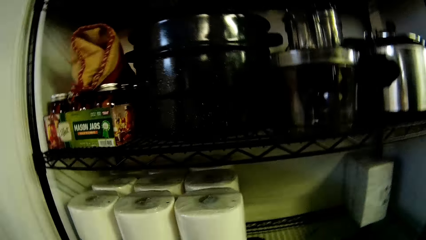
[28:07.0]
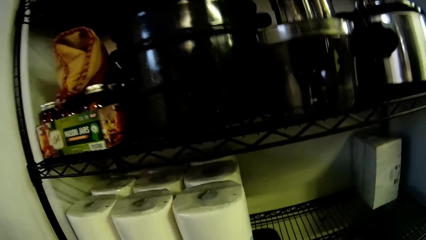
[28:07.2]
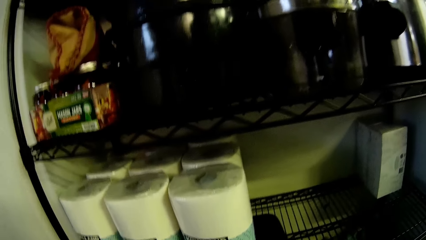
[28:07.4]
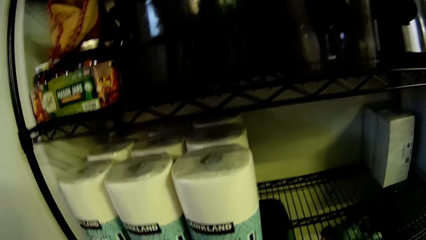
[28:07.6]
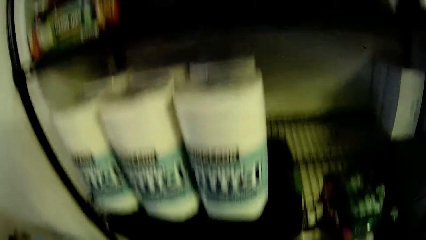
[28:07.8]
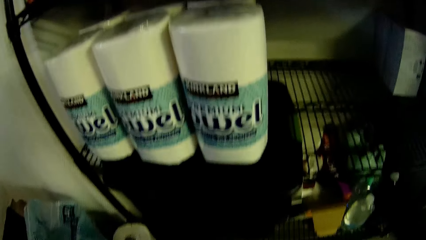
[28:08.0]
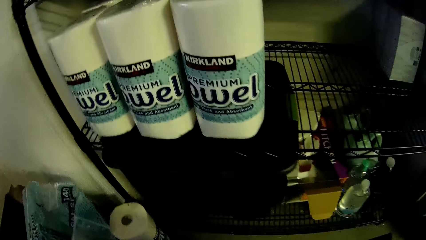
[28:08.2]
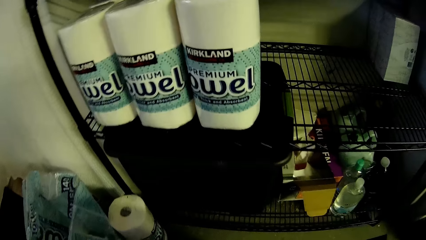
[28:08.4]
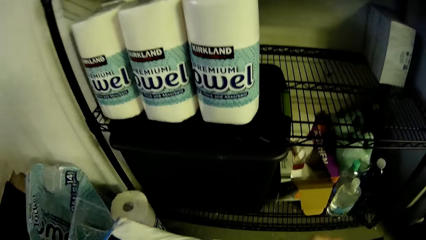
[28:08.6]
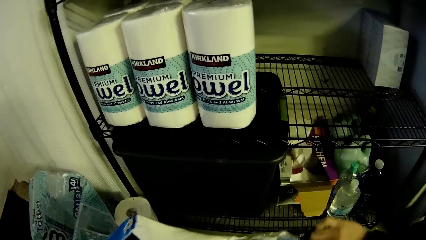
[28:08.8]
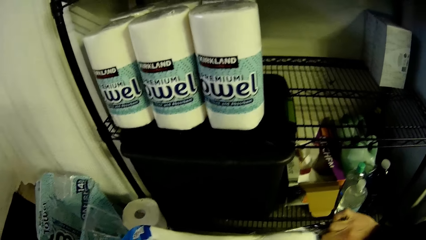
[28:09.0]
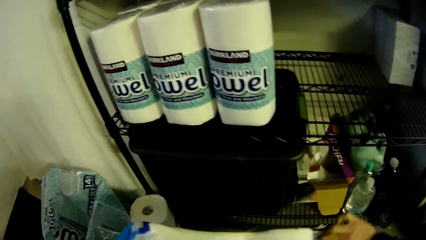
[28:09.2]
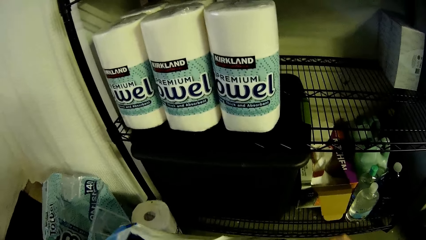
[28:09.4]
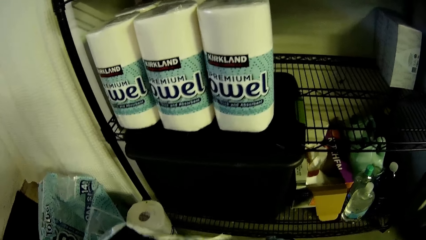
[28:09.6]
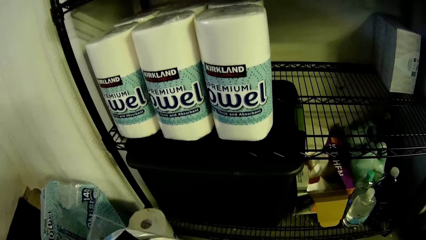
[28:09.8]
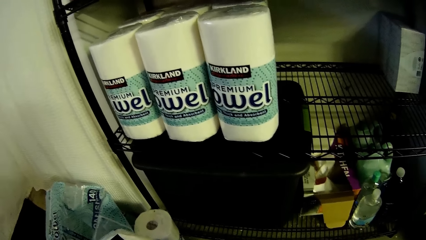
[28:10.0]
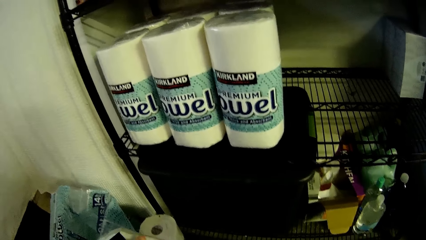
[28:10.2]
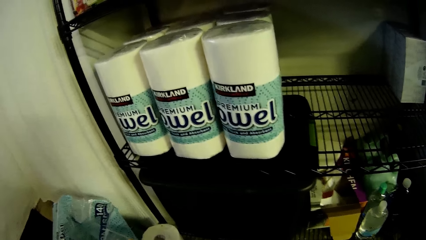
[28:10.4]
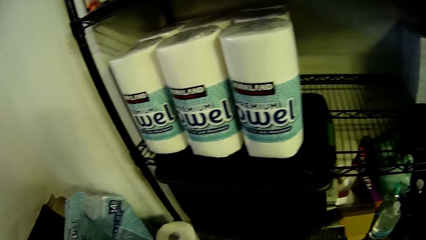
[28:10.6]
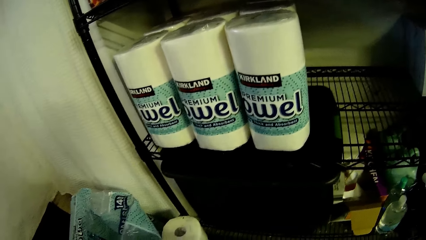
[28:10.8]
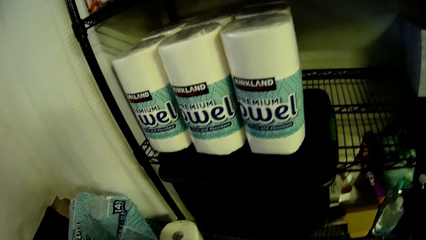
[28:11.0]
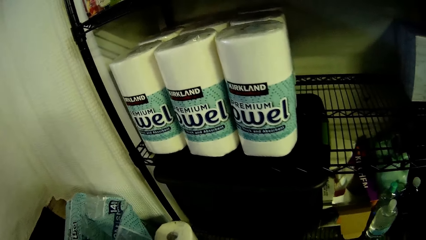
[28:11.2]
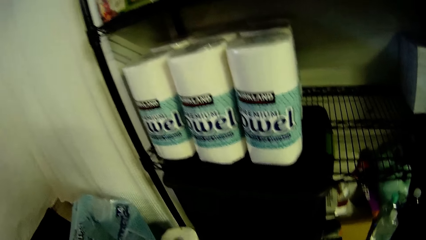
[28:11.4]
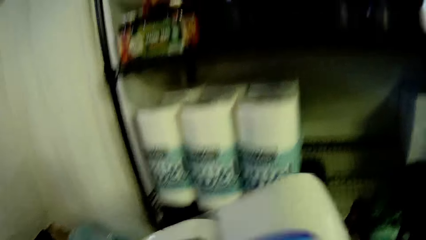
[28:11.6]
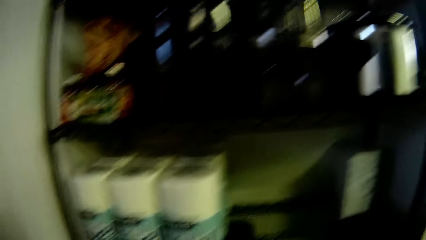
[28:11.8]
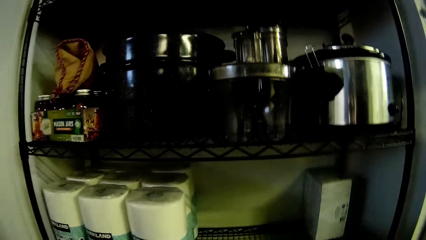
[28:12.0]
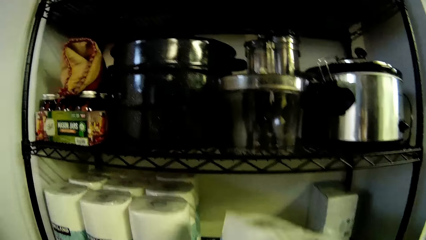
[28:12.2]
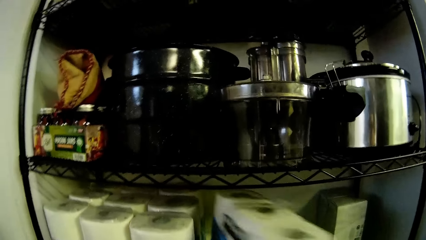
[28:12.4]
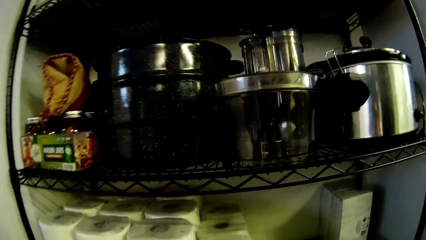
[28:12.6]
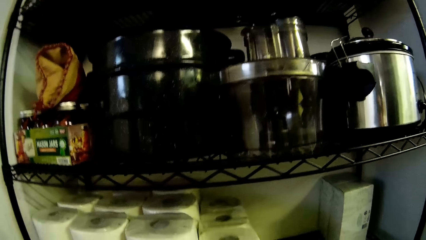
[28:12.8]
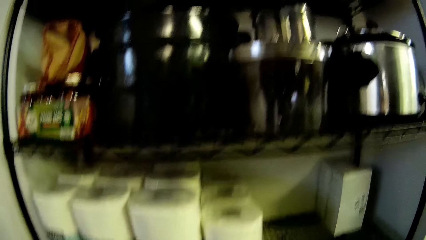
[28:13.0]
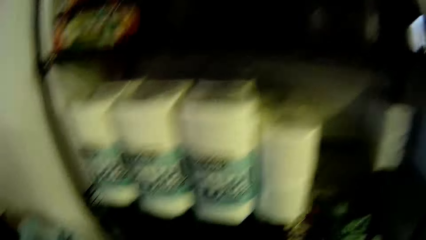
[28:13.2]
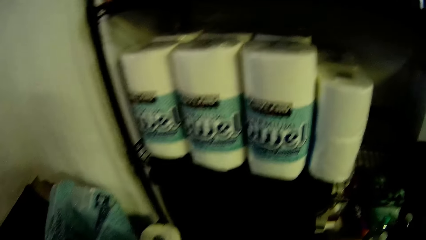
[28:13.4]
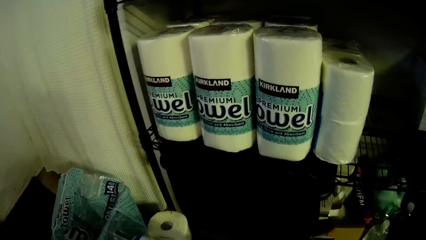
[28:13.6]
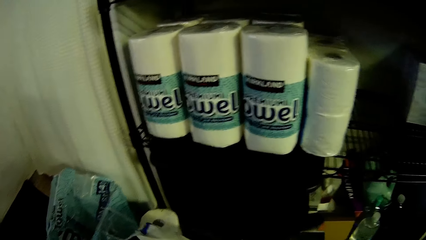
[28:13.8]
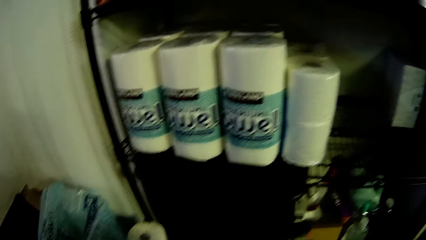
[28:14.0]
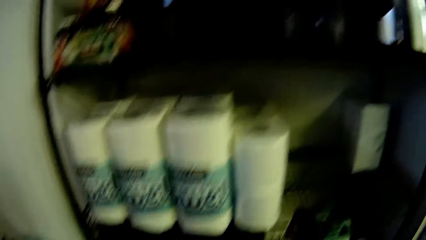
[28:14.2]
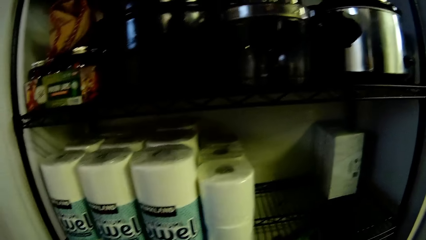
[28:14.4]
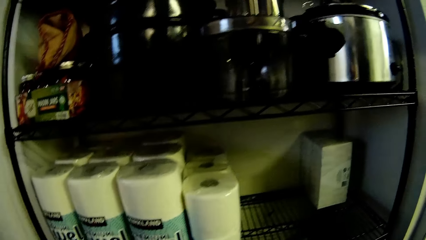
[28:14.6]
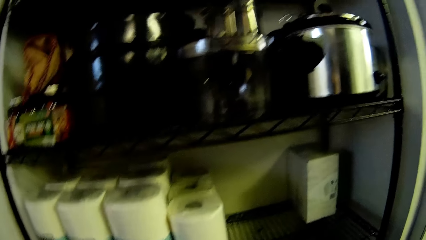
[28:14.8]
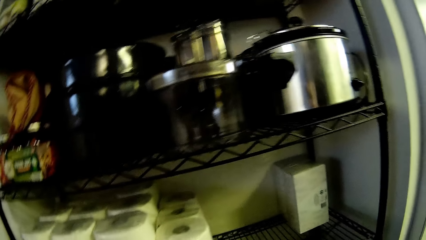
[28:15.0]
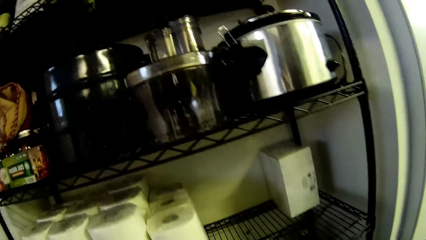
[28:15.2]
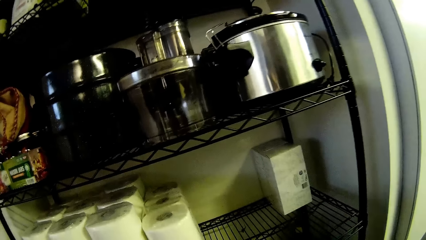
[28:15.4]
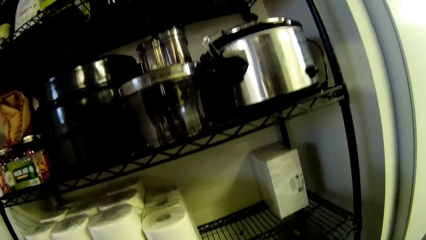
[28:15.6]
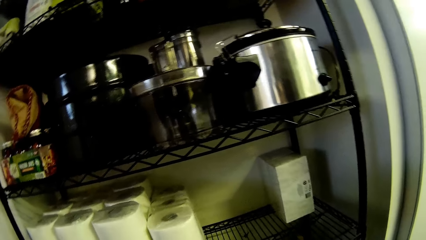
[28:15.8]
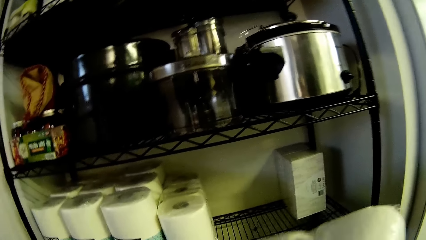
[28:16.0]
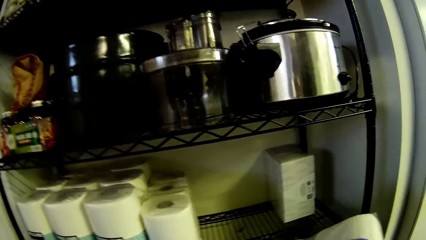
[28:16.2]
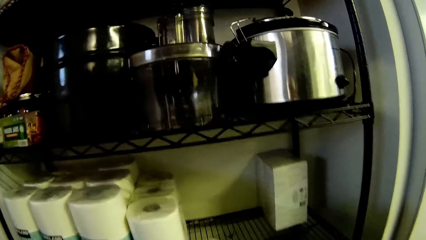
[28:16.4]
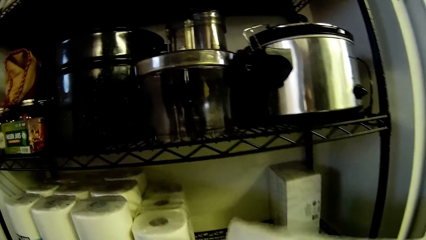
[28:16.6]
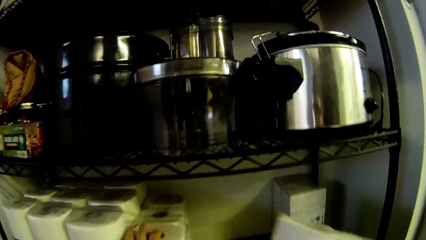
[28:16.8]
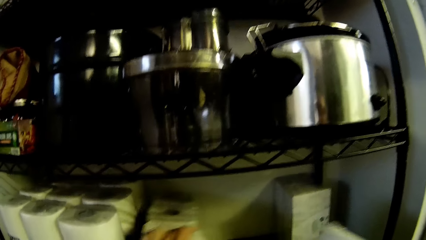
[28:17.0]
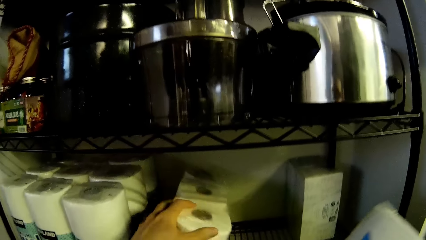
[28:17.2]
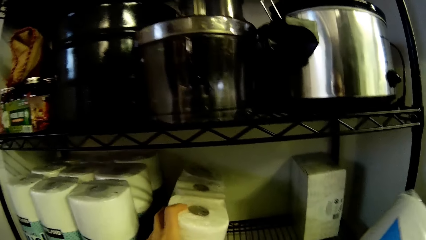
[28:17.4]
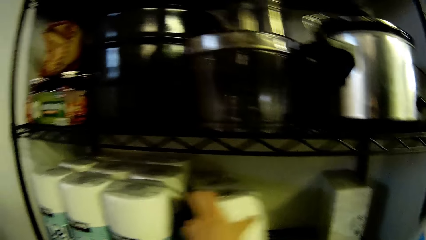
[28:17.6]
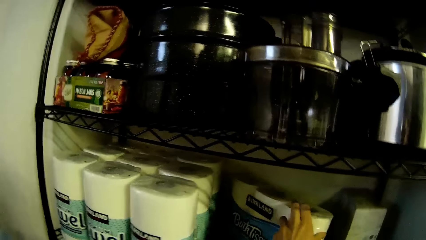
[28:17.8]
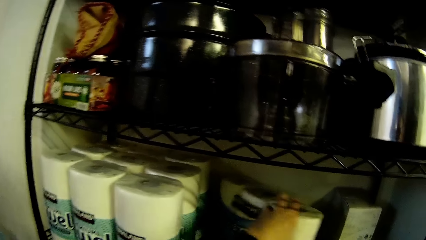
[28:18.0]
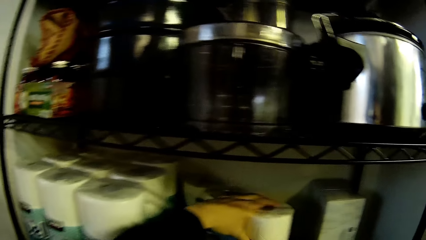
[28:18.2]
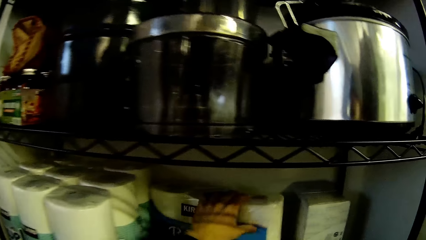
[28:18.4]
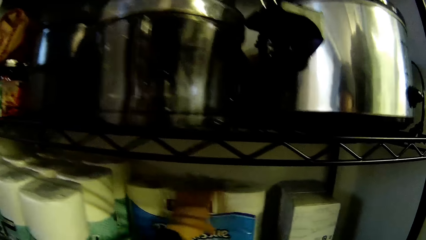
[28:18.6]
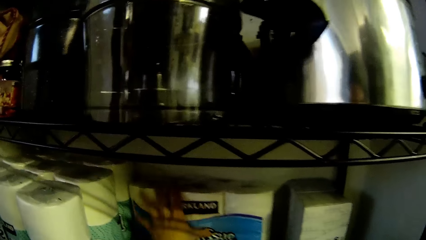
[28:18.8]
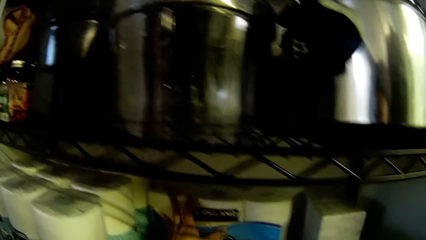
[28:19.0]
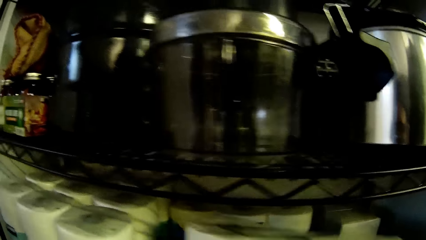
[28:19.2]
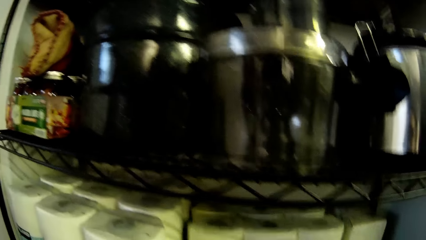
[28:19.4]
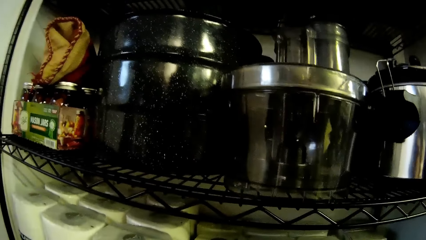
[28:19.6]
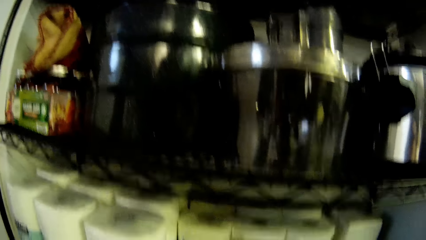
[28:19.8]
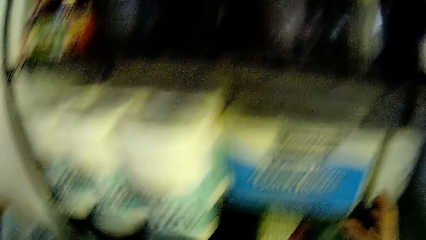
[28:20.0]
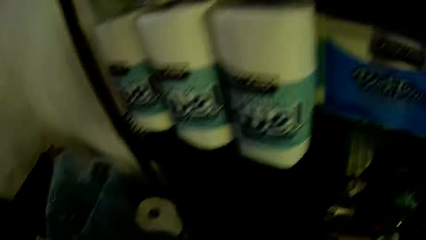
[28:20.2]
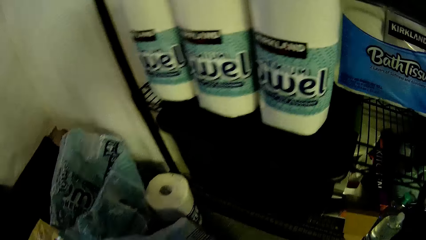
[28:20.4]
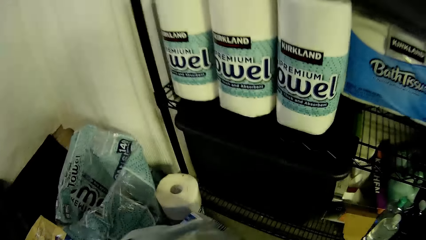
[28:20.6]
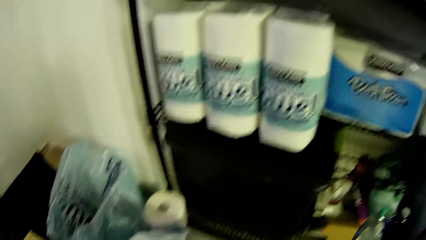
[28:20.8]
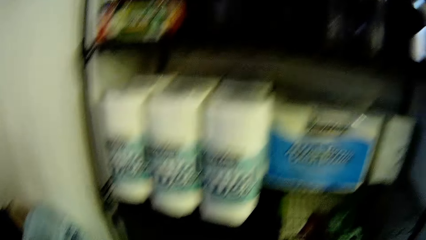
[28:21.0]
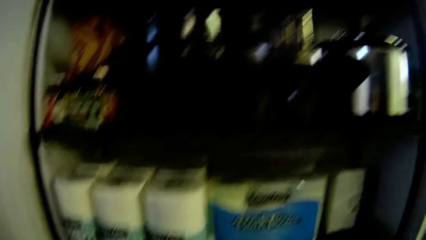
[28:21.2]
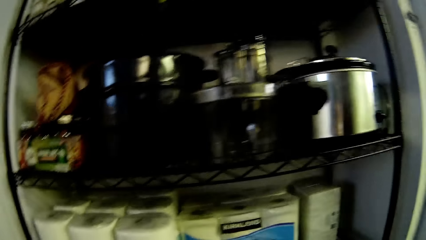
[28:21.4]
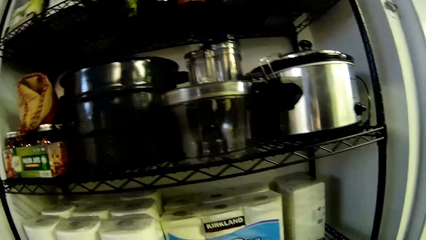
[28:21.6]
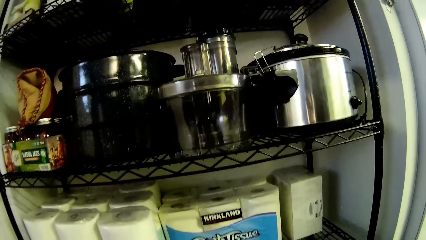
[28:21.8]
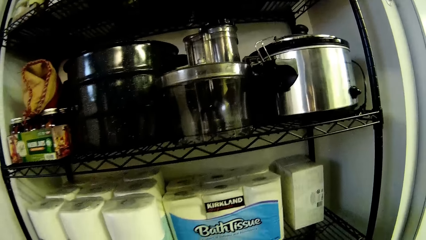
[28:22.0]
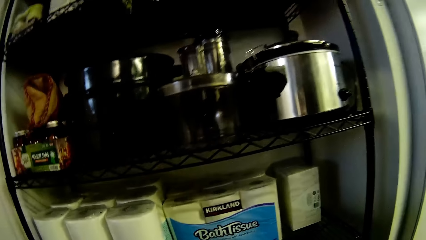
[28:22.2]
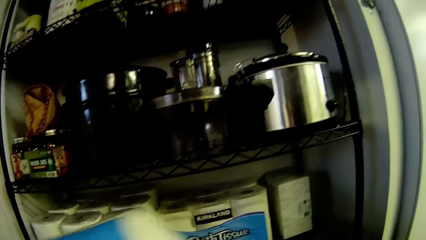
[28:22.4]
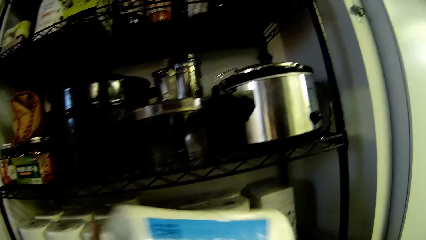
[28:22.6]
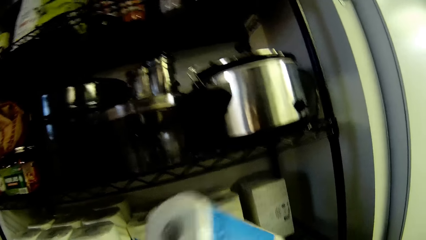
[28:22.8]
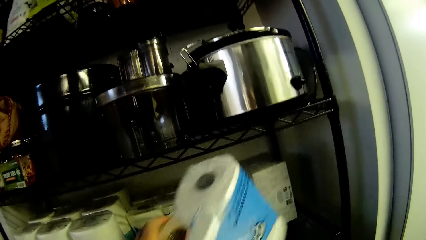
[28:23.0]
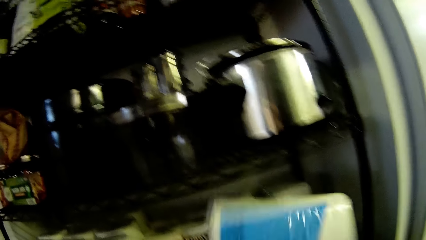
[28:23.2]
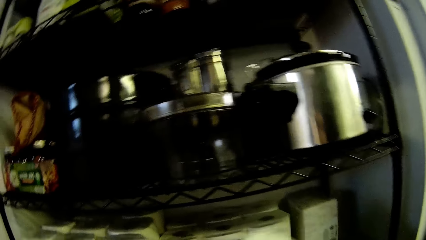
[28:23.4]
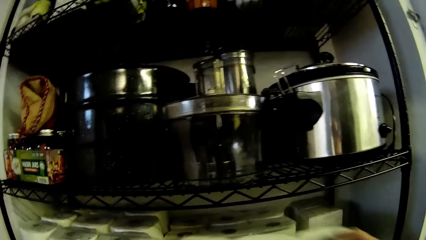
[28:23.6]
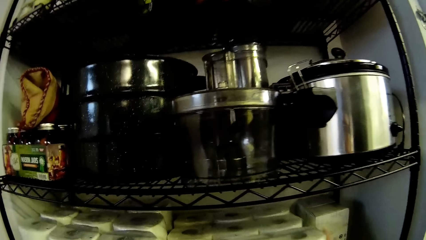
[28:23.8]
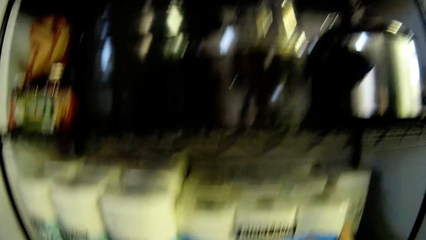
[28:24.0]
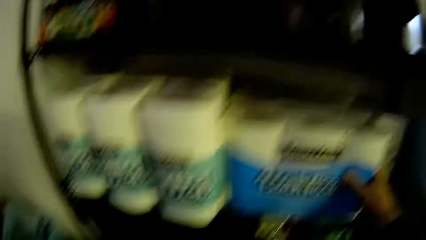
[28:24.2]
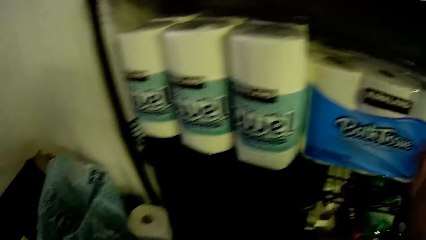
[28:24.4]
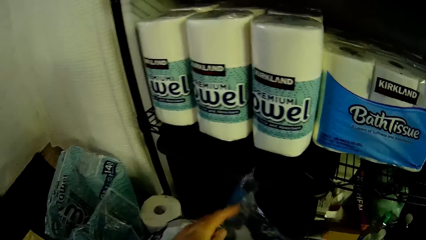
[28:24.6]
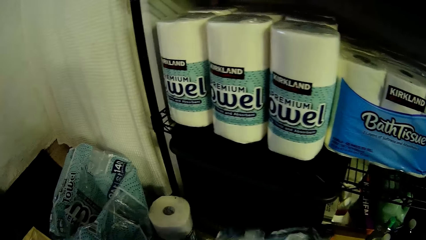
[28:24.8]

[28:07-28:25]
The camera wearer opens the big pack of toilet roll or paper towel with both hands. He removes a paper towel from the packet. He puts the toilet roll on the pantry's shelf with his right hand. He removes a paper towel from the packet. He shifts the toilet roll in the pantry's shelf with his left hand. He places the paper towel on the shelf. He removes a paper towel from the packet. He puts the toilet roll on the shelf in the pantry with his right hand.
